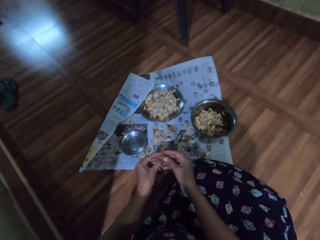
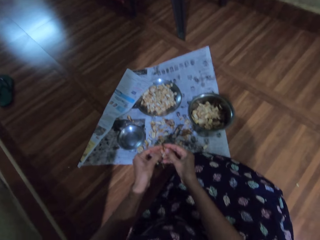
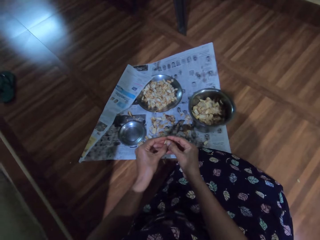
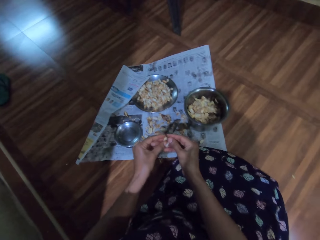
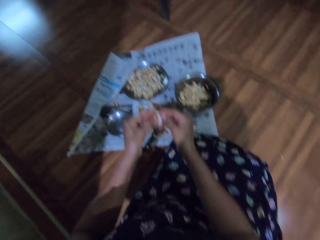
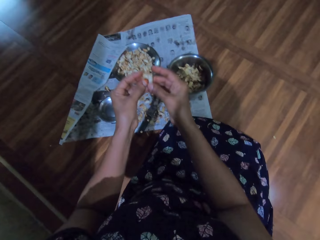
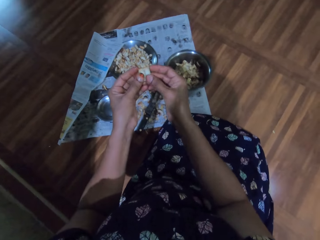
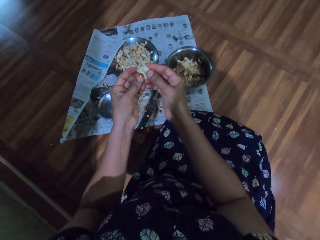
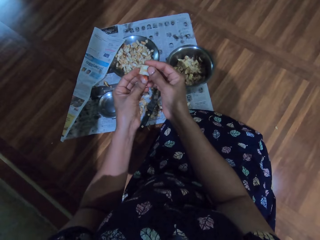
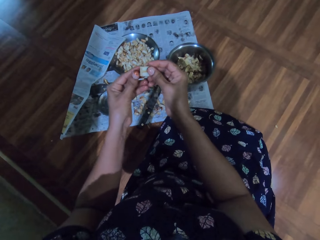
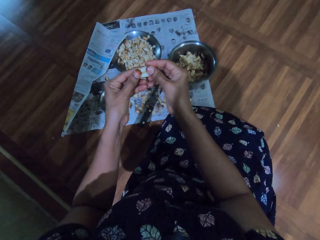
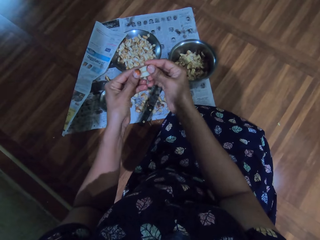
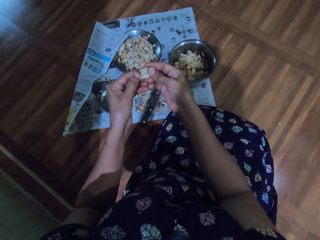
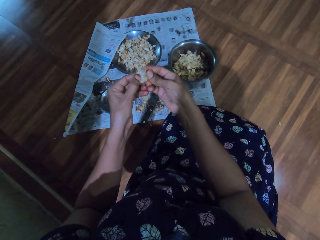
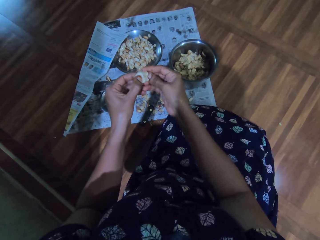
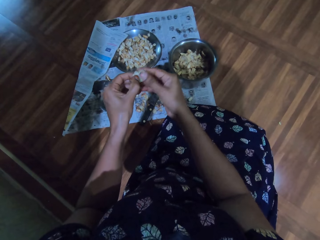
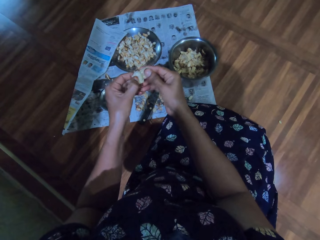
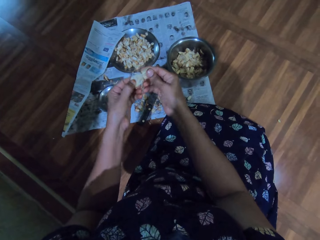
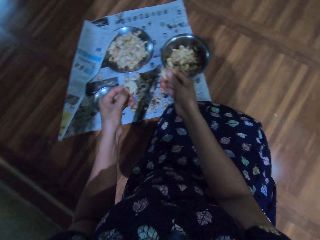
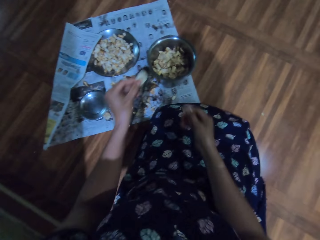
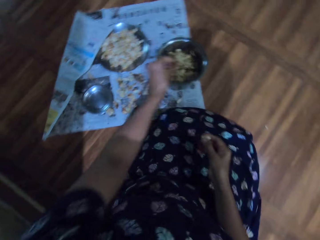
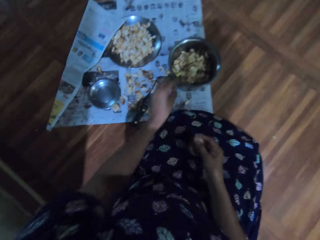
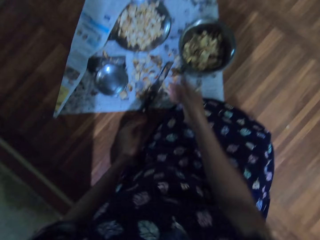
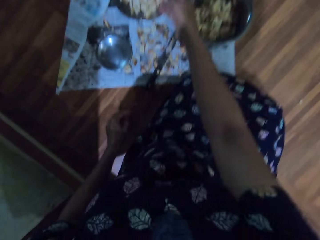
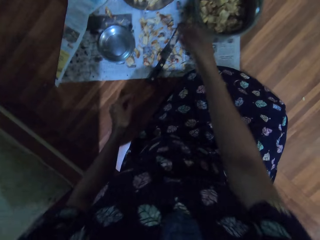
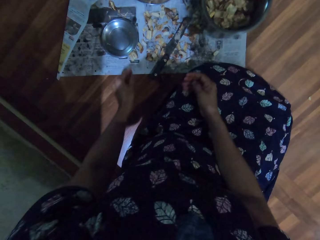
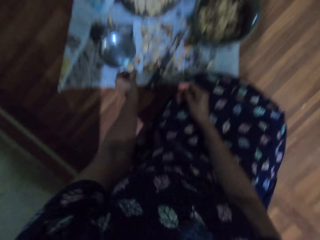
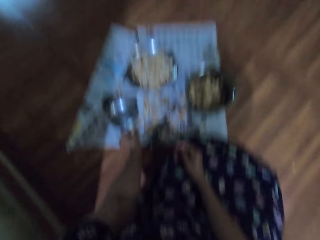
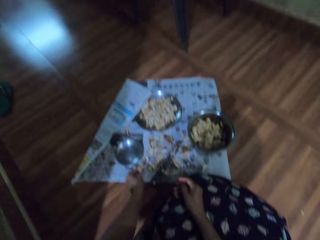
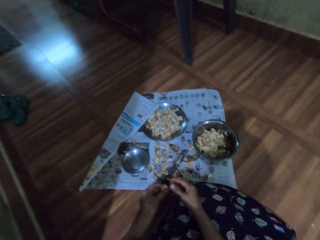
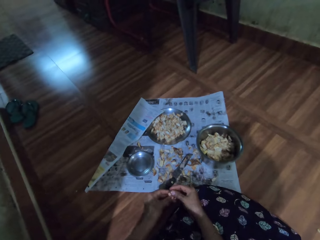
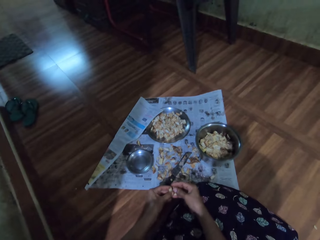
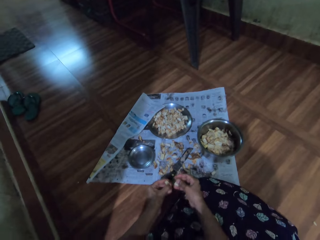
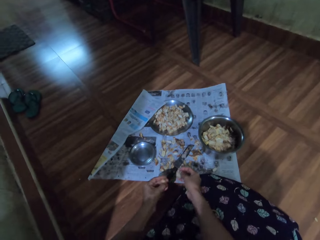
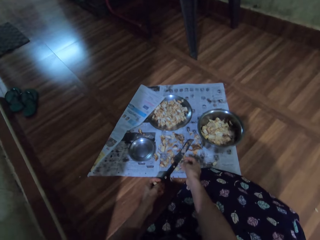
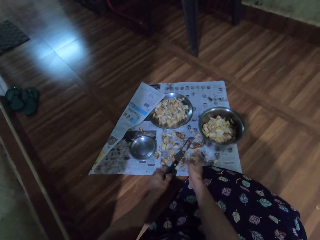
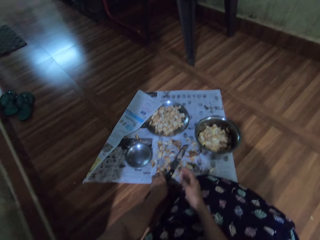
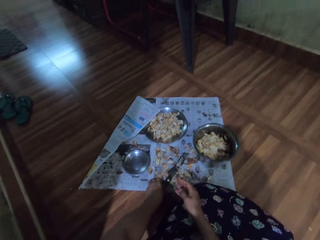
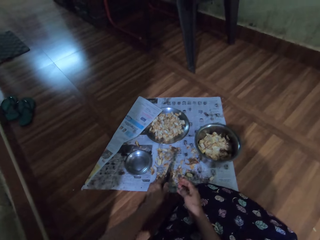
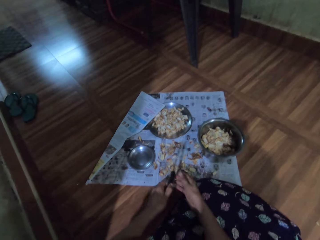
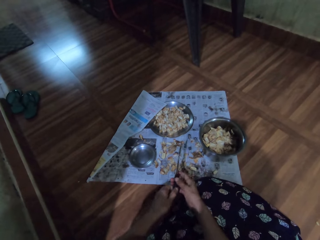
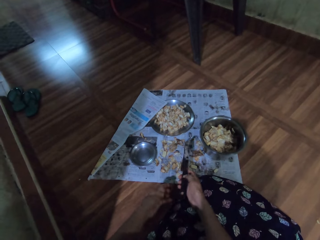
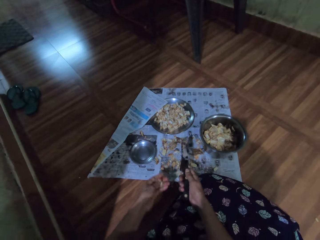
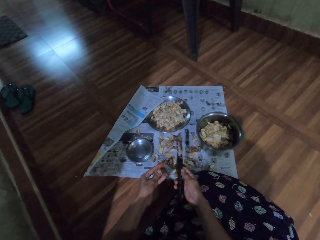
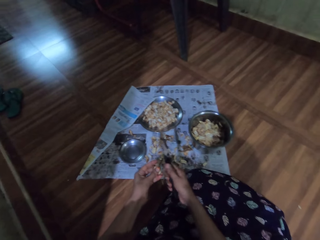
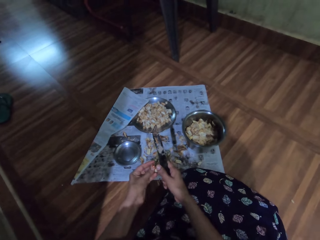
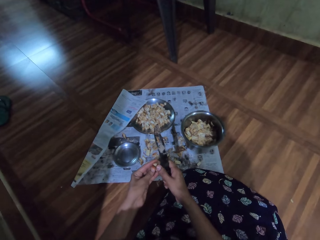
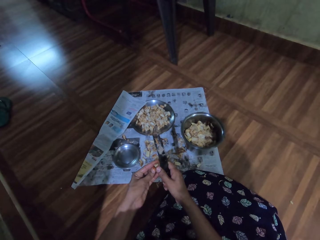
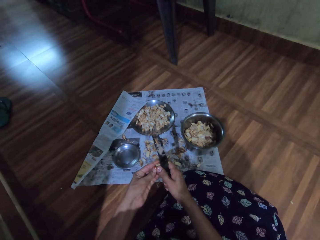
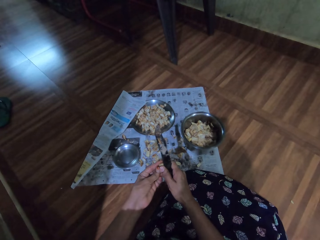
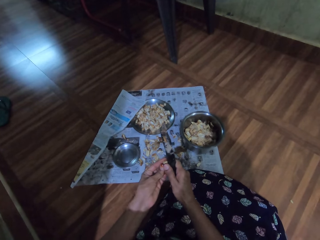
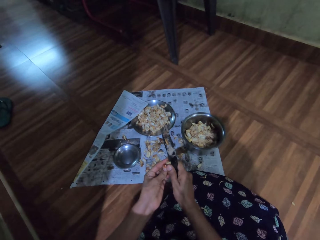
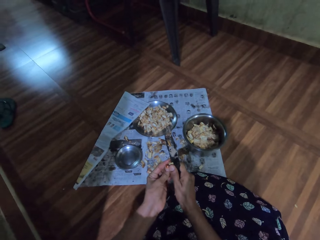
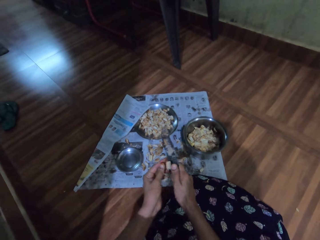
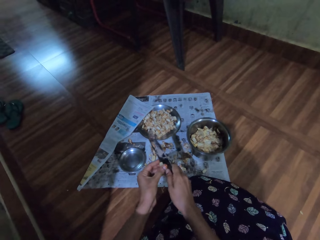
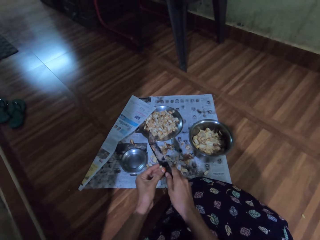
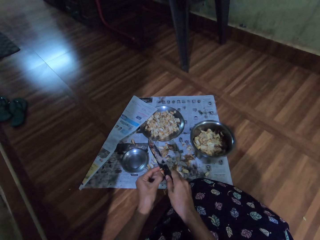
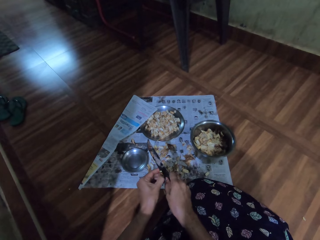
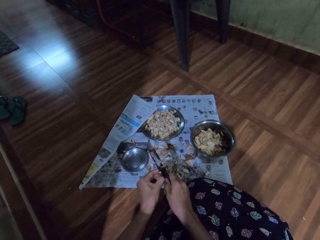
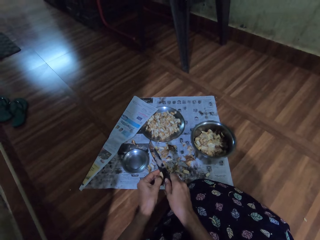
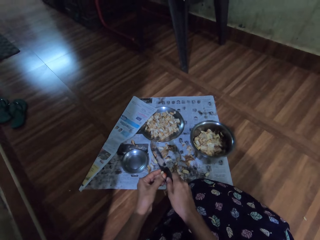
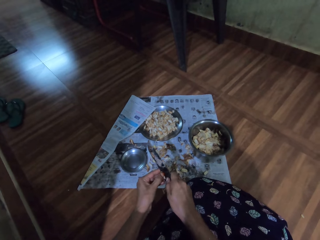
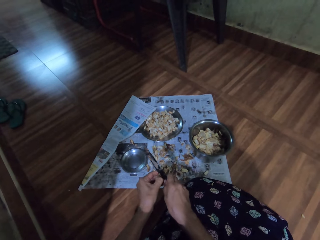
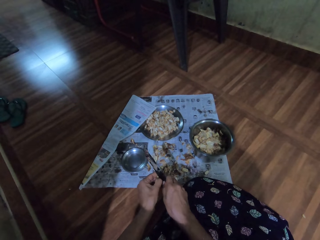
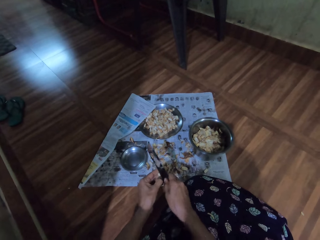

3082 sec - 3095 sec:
The camera wearer drops the knife on the newspaper with her right hand. She divides the garlic with both hands. She peels the garlic. She drops the garlic in the plate with her right hand. She puts the cover of the garlic in the bowl. She drops the garlic on the newspaper with her left hand. She picks the garlic from the newspaper with her left hand. She divides the garlic with both hands. She drops the garlic on the newspaper with her right hand. She picks the knife from the newspaper with her right hand. She passes the knife to her right hand. She cuts the garlic with the knife in her right hand.

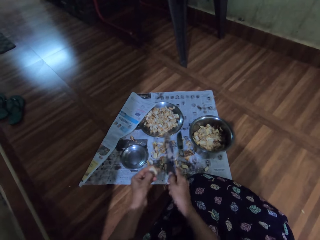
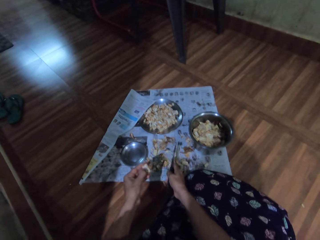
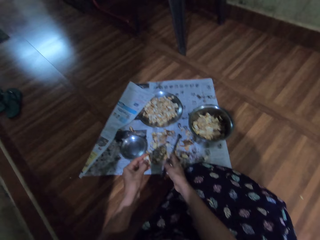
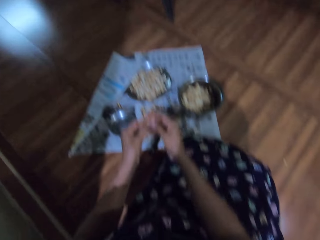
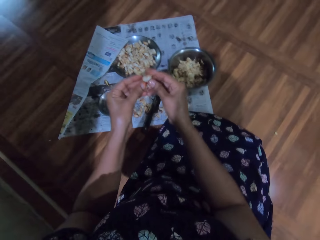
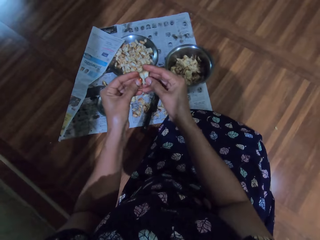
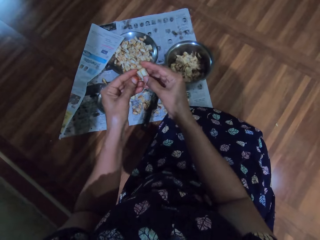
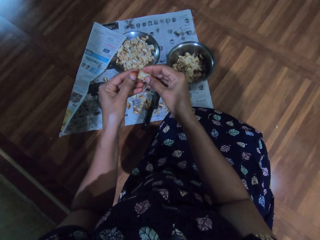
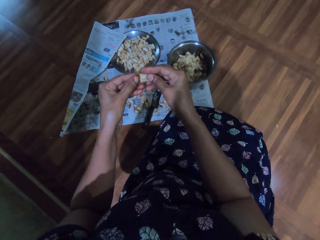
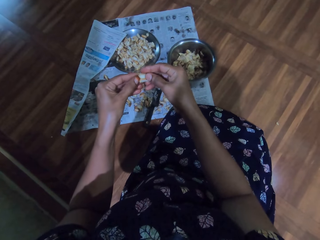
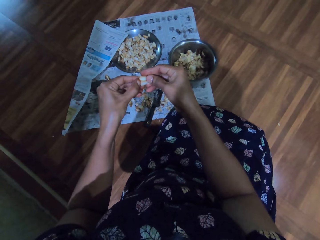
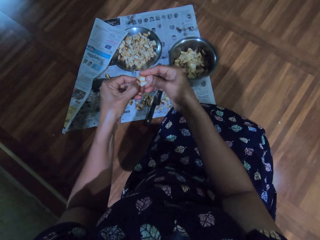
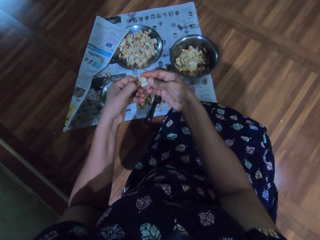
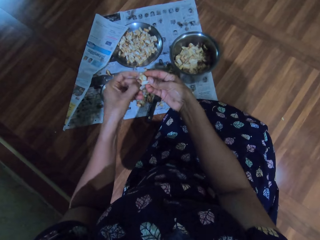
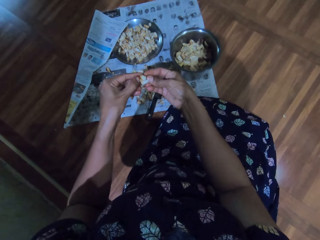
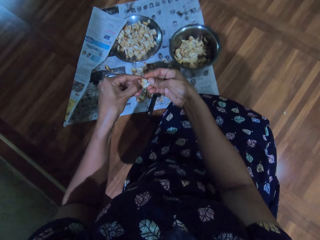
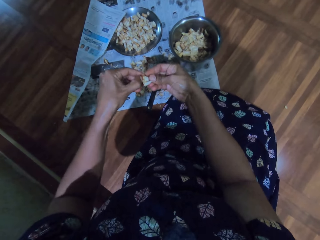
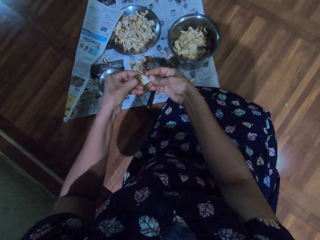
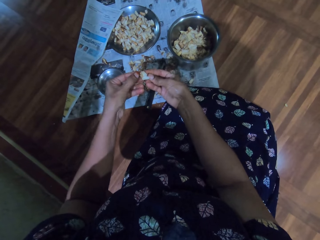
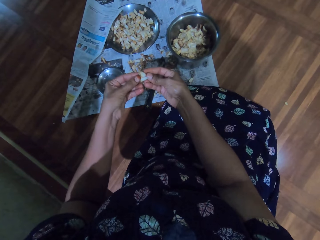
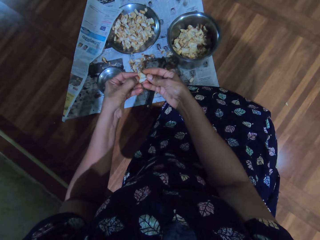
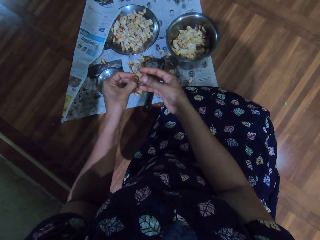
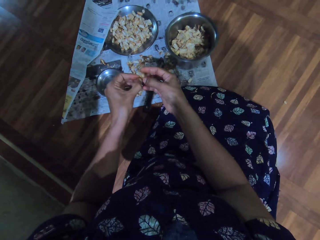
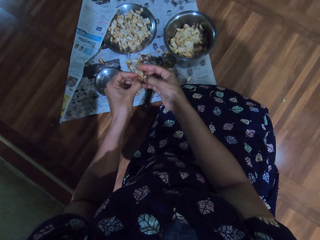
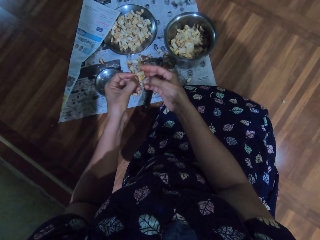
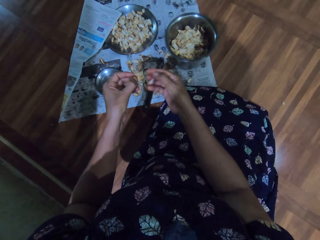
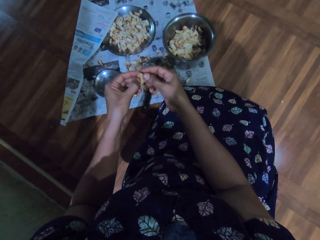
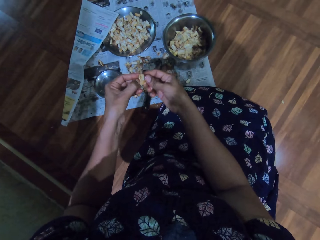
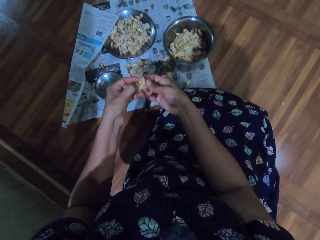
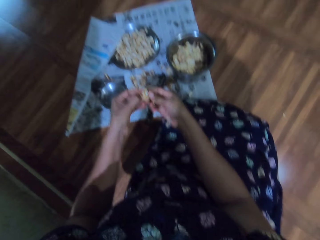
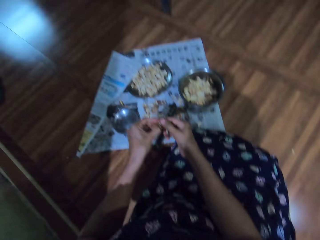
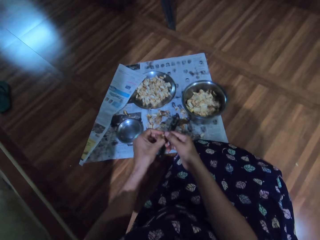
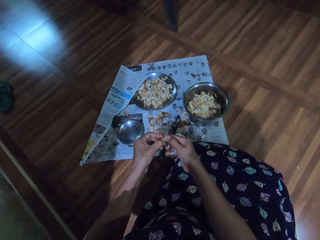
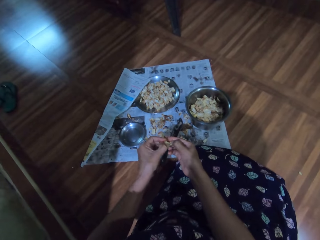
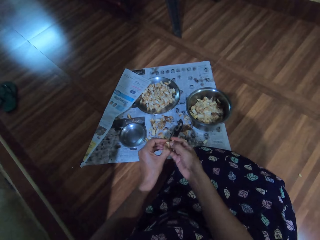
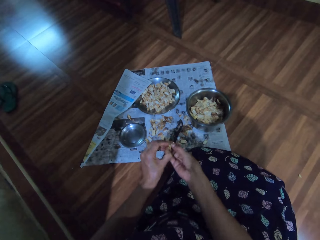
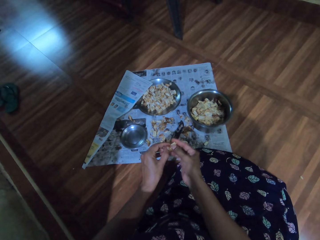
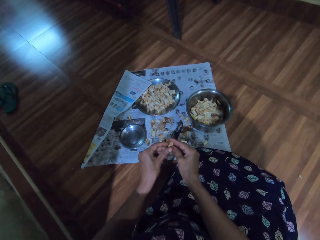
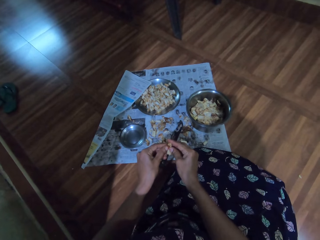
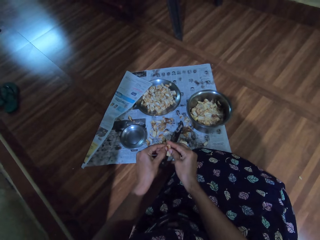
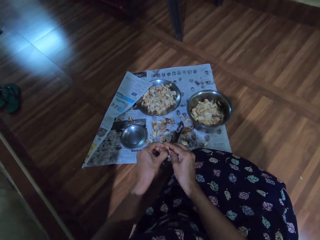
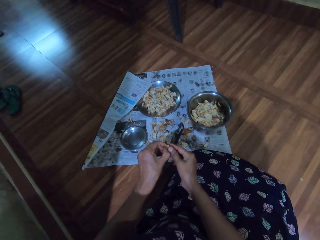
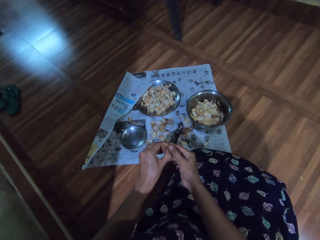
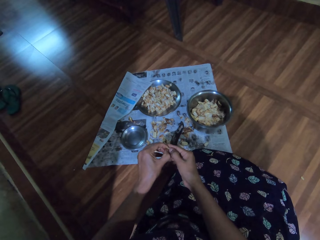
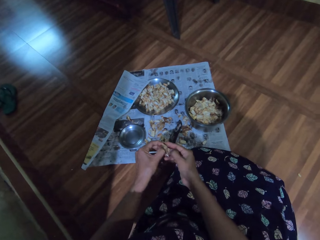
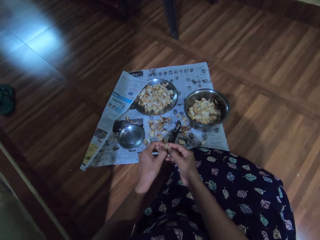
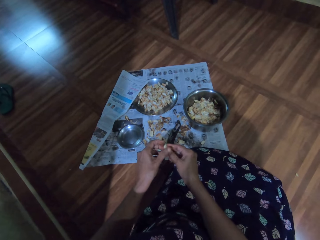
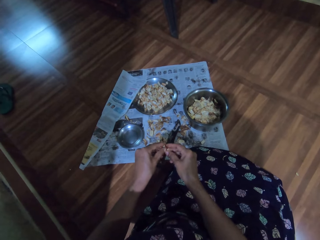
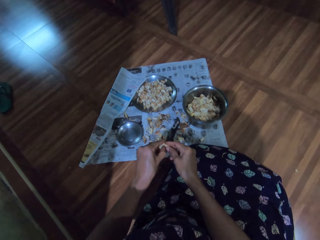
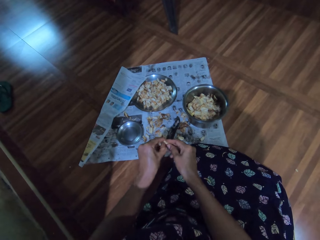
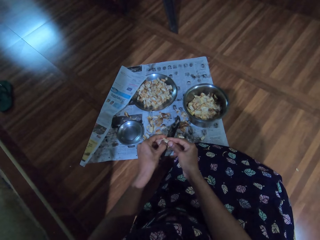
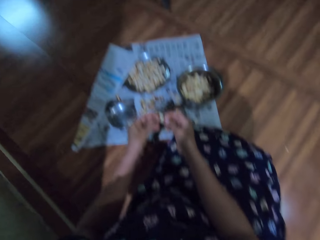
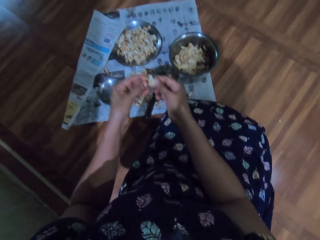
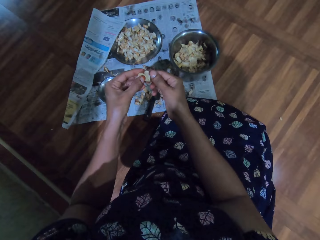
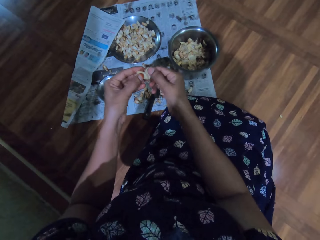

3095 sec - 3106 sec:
The camera wearer drops the knife on the newspaper with her right hand. She divides the garlic with both hands. She peels the garlic.
